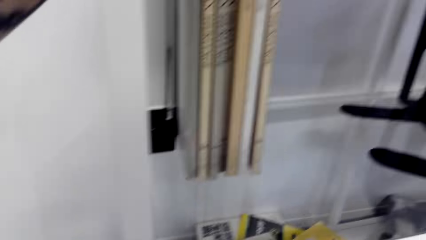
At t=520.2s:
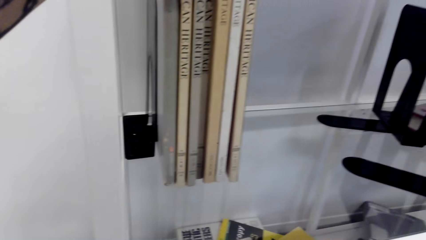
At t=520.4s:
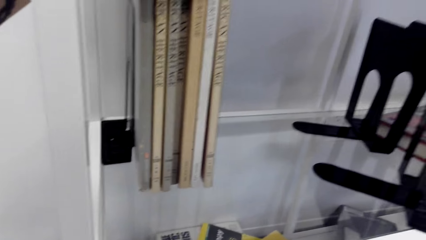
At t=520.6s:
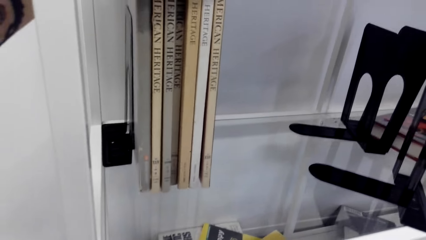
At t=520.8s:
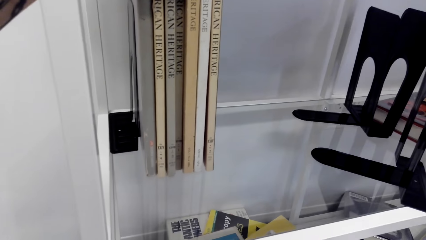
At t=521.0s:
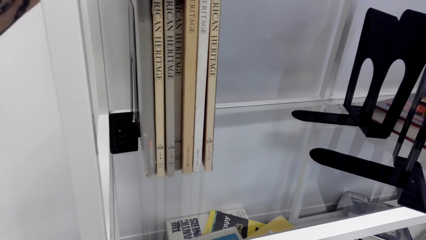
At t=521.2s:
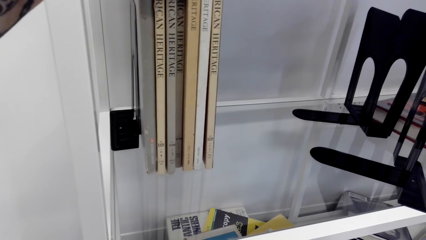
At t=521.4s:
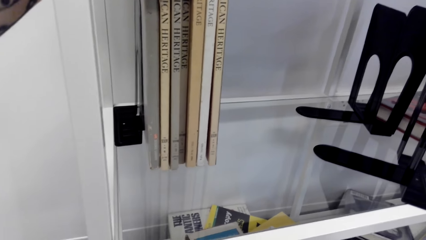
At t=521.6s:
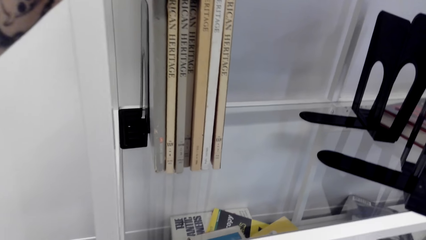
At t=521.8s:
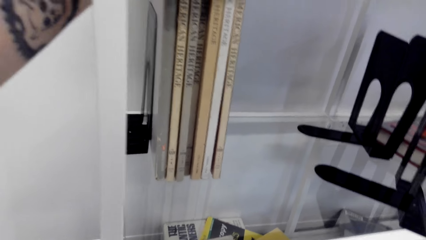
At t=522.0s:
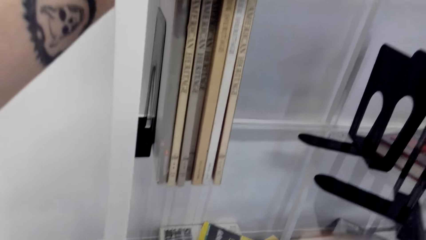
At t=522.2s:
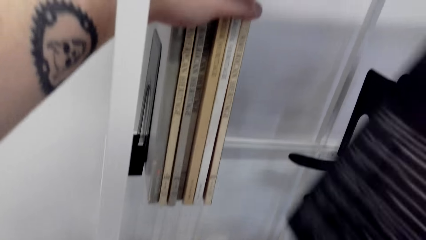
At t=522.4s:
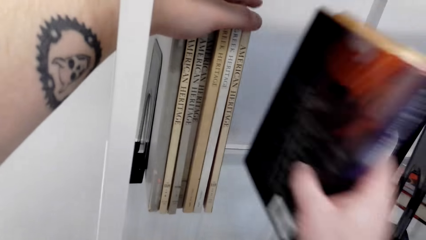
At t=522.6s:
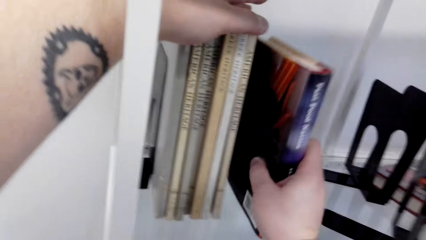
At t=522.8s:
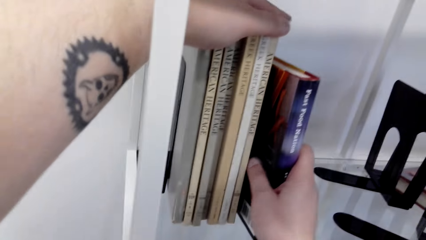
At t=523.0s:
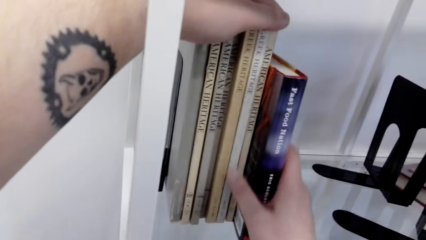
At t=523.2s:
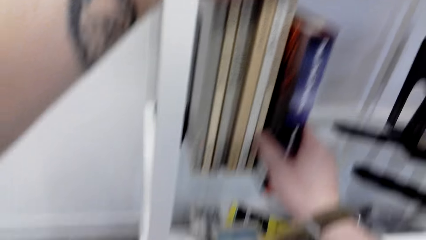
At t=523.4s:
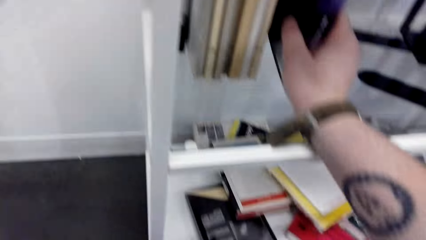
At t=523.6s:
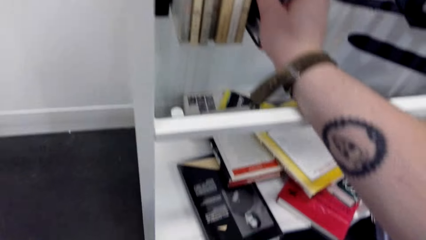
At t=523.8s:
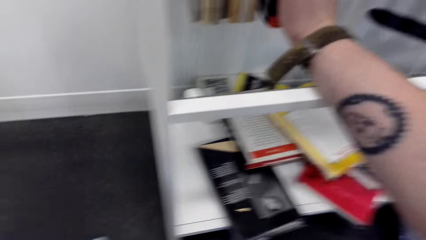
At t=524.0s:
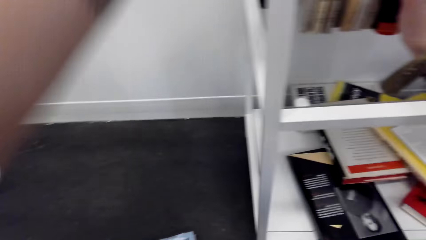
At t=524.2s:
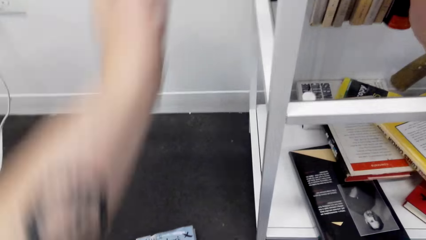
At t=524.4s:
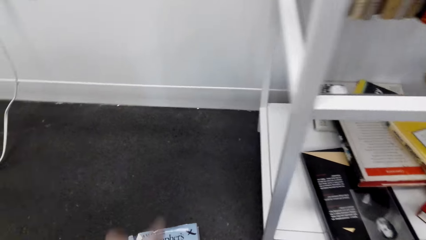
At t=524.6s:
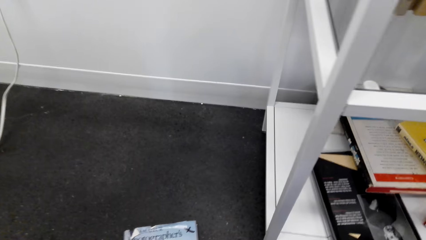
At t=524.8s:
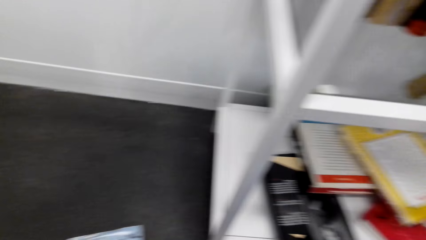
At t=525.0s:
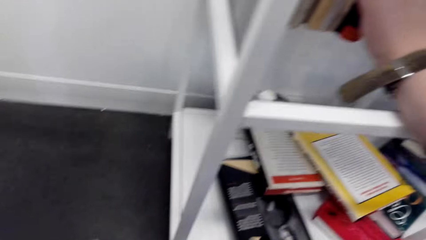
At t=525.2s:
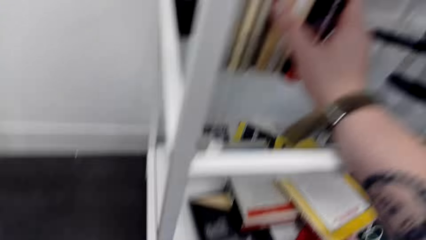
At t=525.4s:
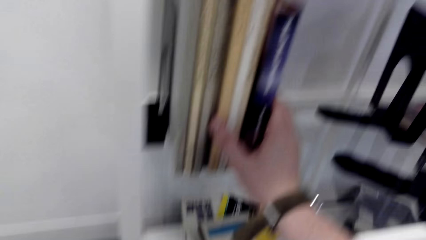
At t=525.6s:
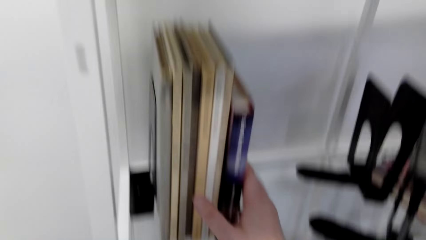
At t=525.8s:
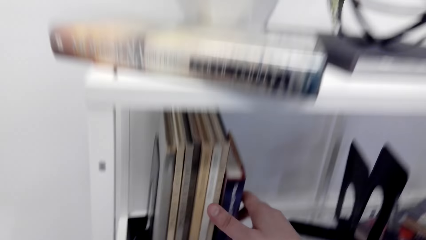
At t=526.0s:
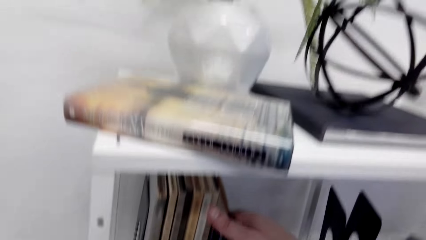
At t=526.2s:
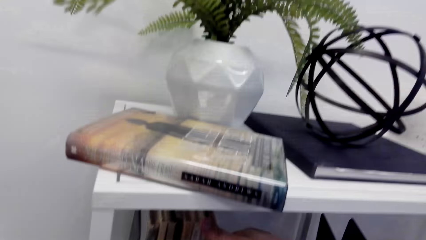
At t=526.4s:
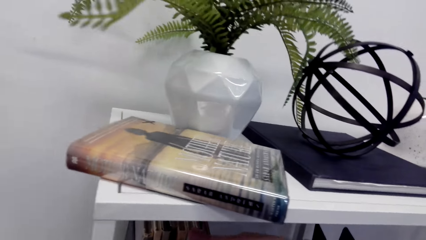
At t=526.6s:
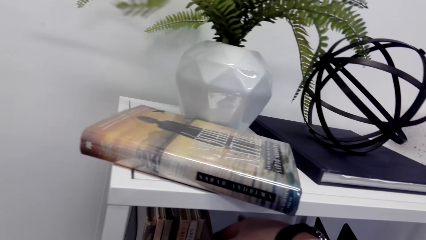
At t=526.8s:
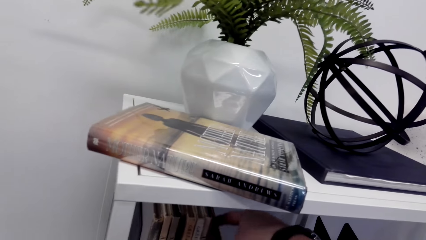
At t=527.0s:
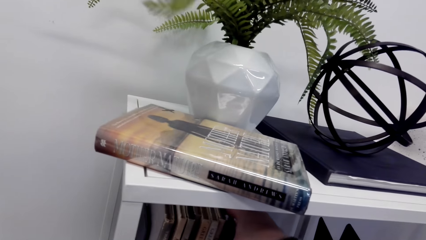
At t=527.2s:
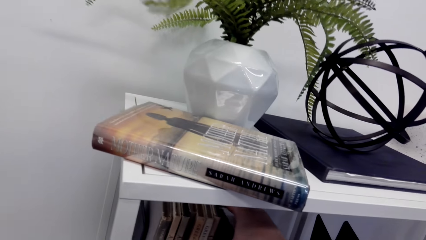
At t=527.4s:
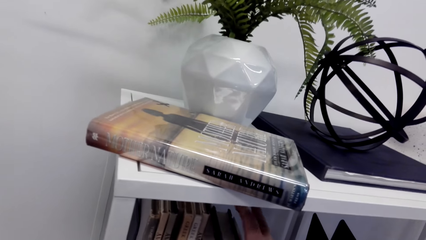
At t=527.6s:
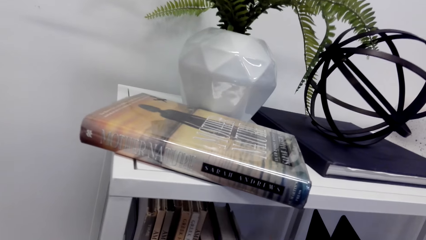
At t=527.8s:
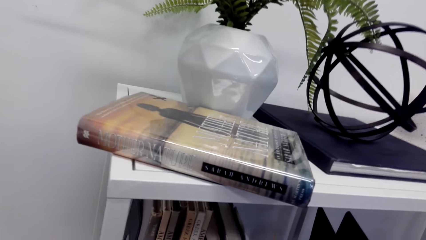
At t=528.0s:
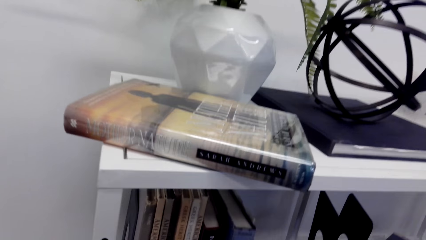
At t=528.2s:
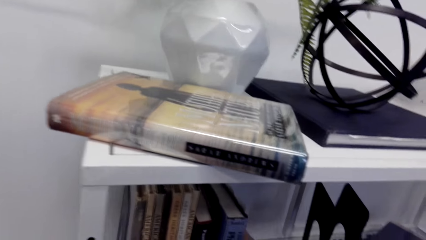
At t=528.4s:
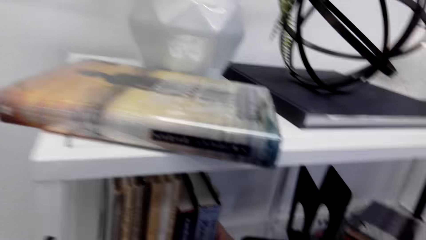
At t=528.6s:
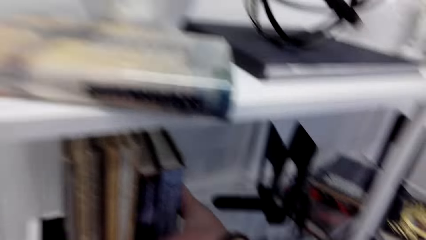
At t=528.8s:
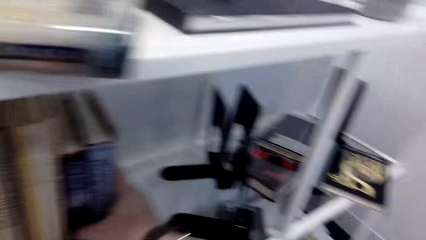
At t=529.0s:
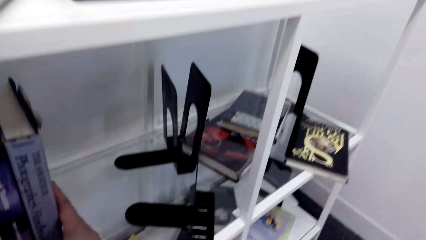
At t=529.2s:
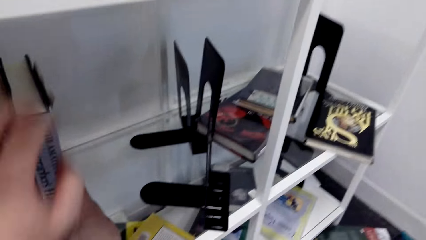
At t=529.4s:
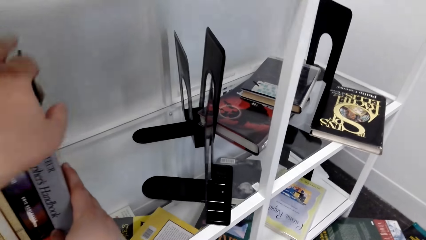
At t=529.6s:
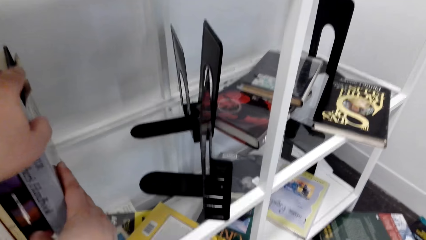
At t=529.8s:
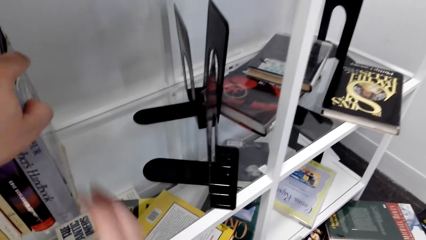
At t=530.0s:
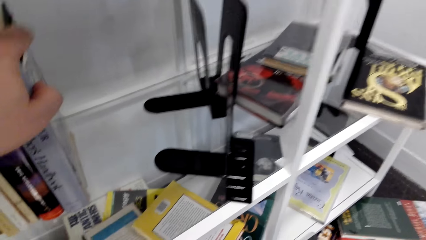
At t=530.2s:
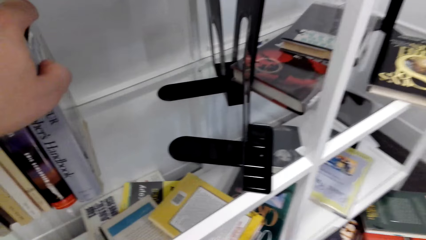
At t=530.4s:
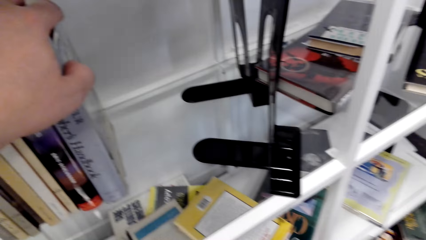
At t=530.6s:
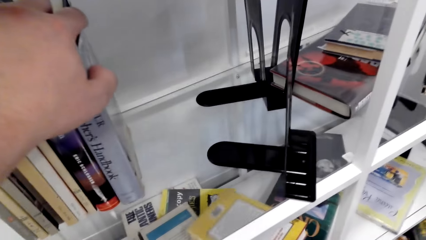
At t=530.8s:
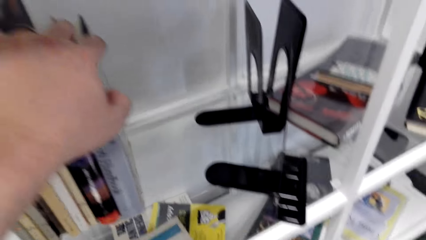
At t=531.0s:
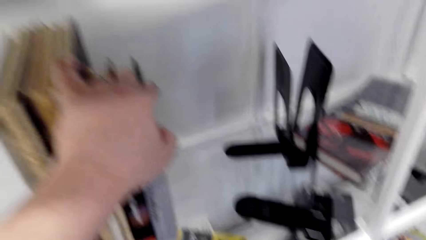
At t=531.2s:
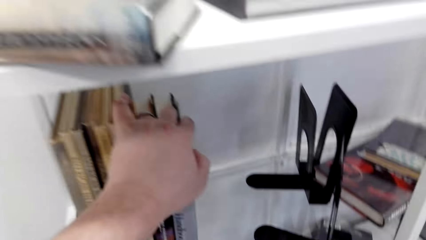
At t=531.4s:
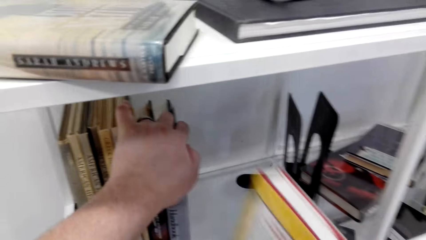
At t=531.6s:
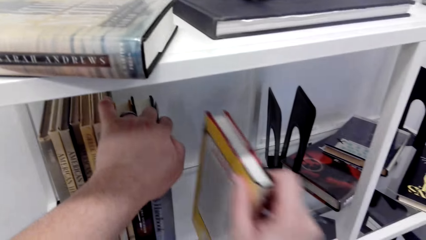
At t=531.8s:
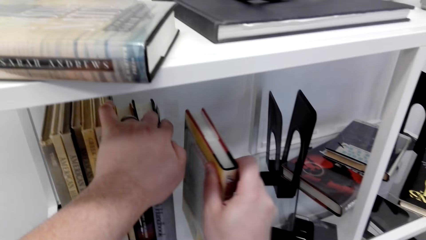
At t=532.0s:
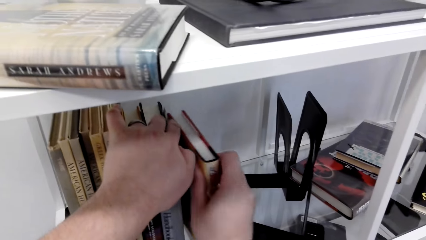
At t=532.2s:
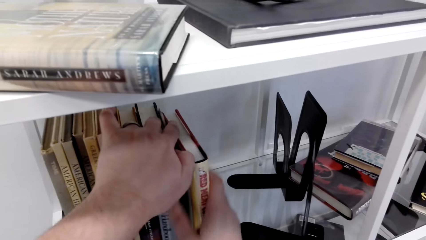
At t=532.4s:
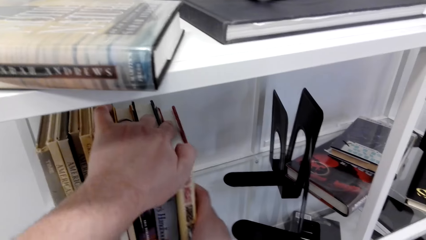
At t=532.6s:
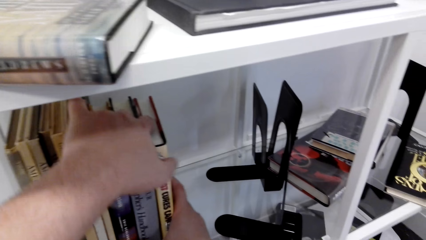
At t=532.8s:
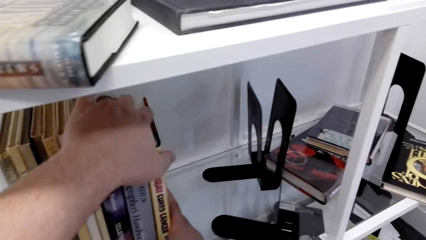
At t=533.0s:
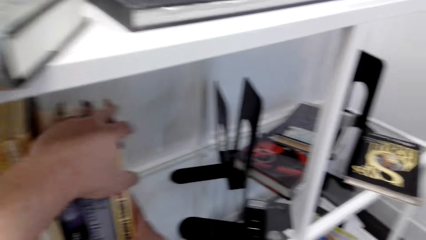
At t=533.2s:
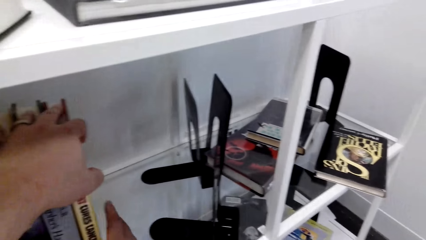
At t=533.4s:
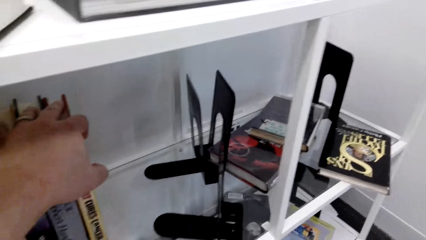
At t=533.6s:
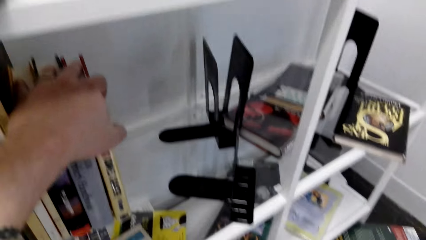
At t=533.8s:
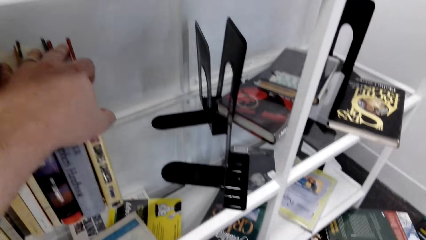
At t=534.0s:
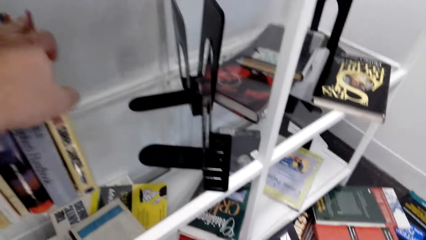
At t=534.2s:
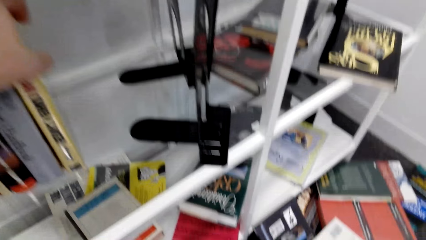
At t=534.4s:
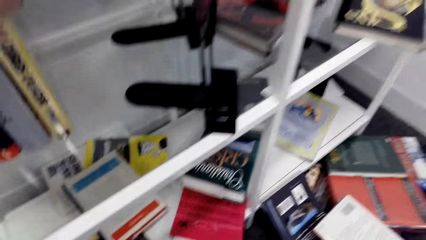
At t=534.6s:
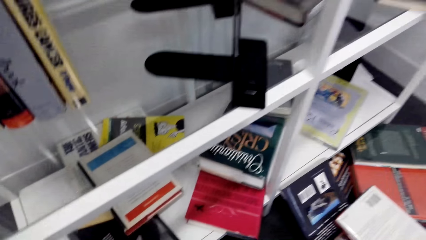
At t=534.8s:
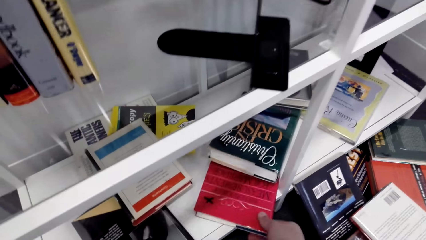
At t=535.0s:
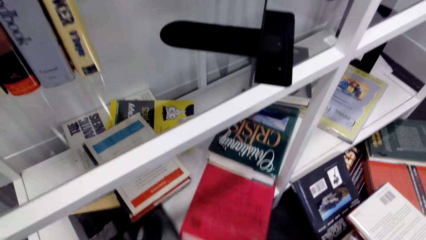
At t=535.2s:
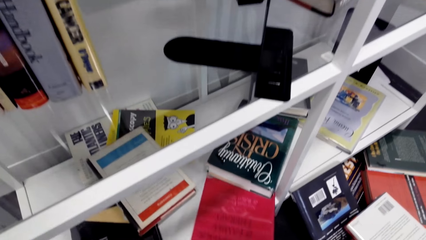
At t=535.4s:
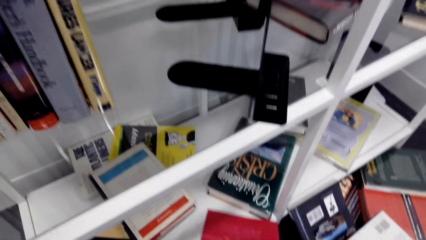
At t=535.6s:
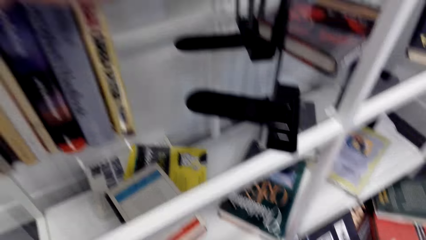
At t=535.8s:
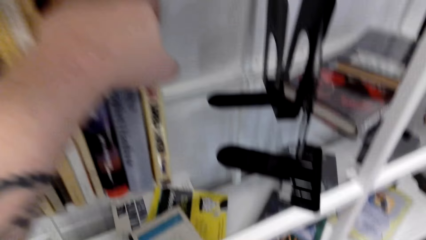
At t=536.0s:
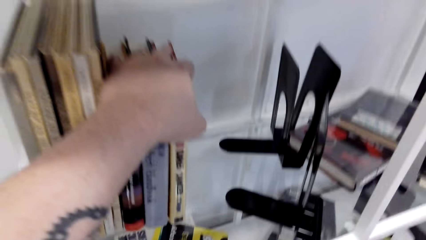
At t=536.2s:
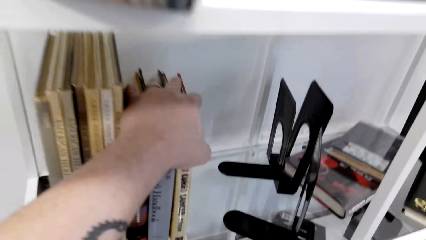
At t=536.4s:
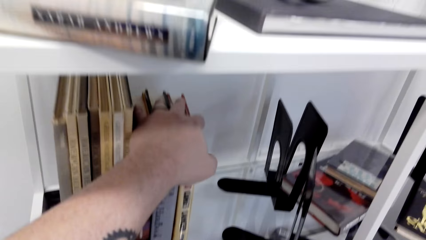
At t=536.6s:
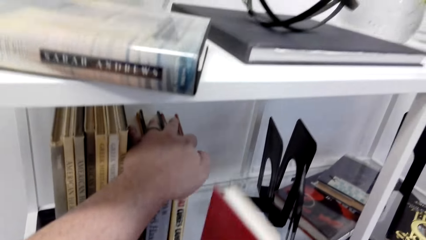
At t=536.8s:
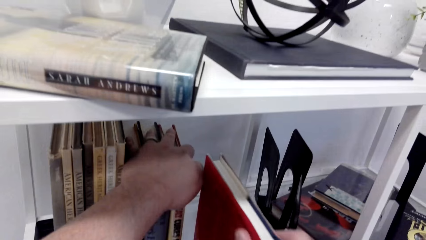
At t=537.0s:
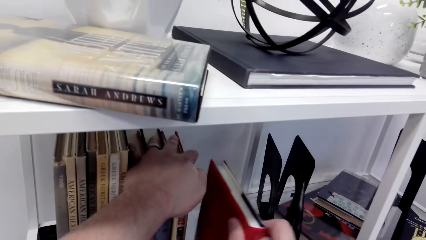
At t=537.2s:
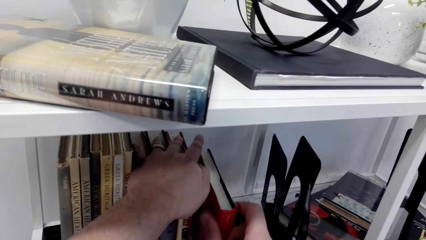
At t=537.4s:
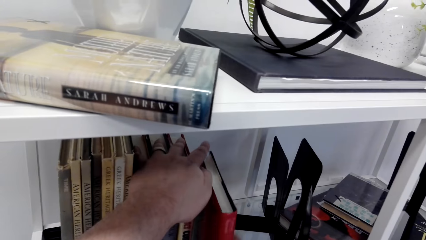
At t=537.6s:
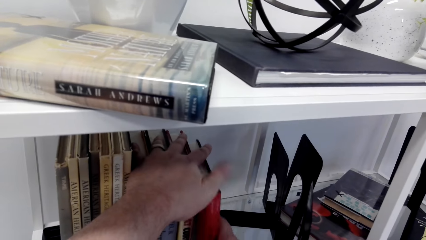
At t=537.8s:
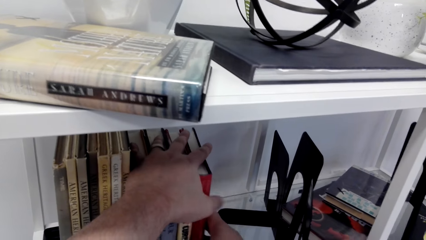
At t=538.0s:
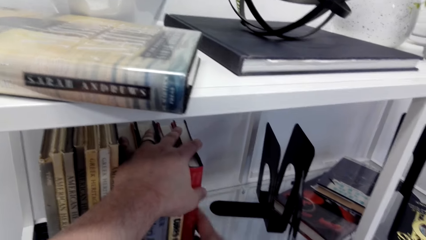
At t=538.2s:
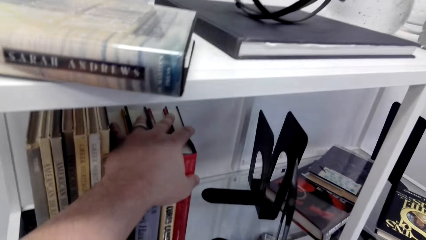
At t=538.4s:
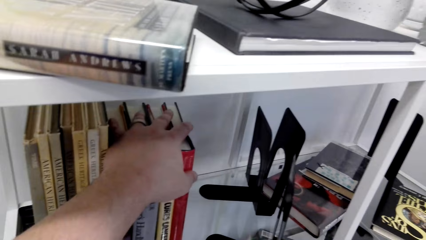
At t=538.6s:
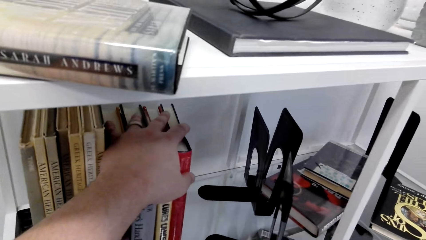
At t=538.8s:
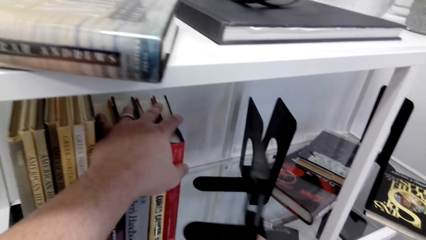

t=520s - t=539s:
The camera wearer aligns books. They put the book on the shelf. They arrange books on the shelf. They put the hand down. They put the book on the shelf, take the book, and put the book on the shelf.
